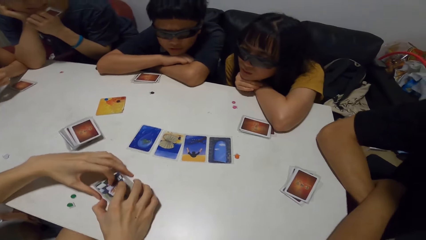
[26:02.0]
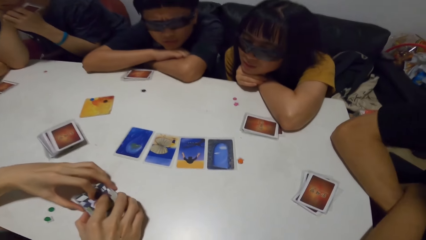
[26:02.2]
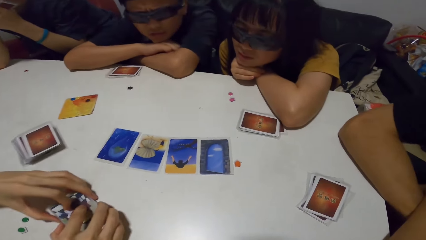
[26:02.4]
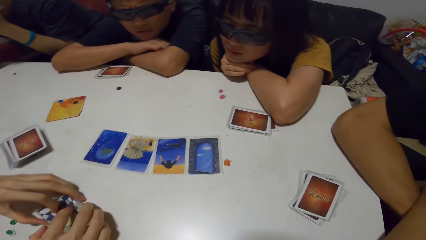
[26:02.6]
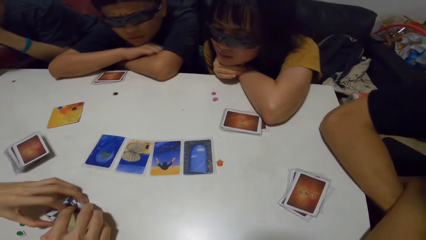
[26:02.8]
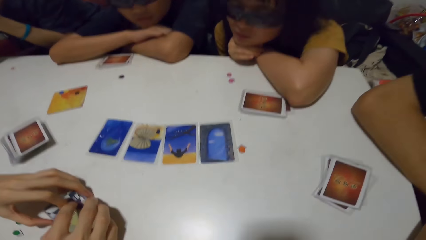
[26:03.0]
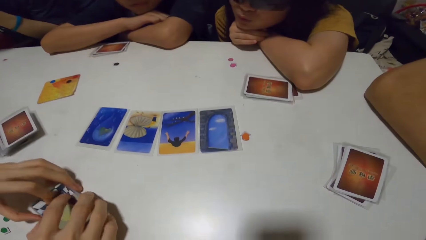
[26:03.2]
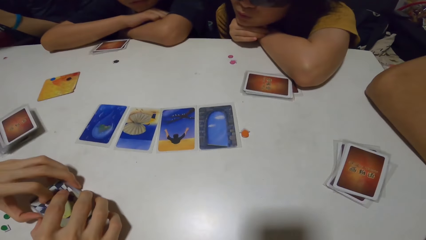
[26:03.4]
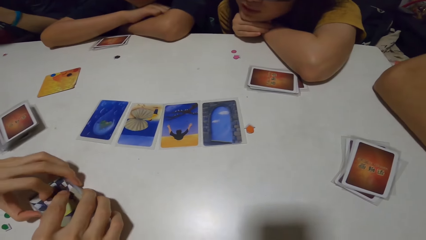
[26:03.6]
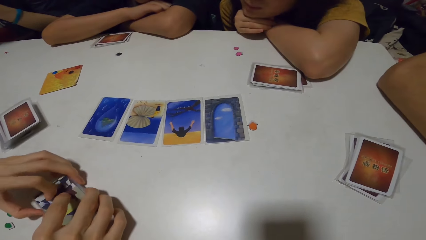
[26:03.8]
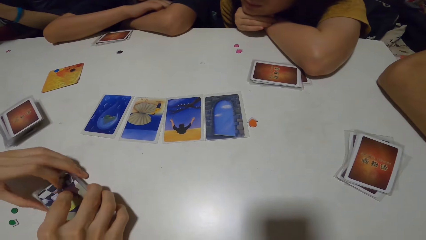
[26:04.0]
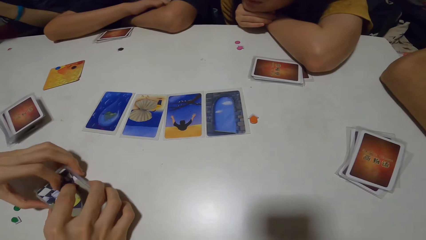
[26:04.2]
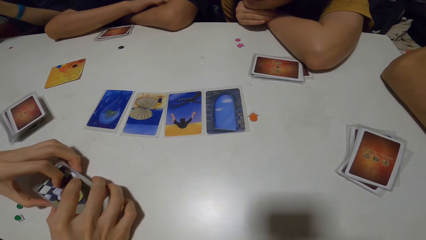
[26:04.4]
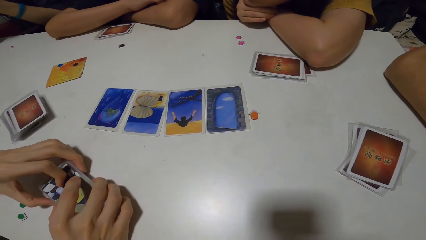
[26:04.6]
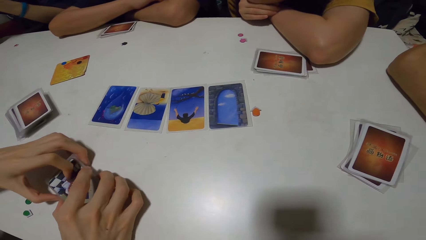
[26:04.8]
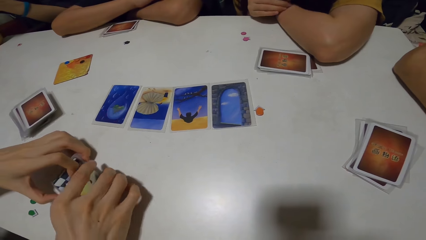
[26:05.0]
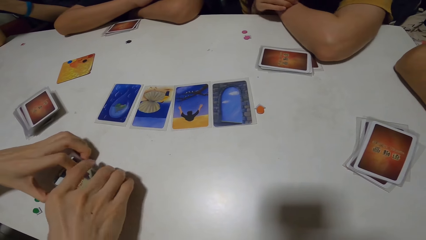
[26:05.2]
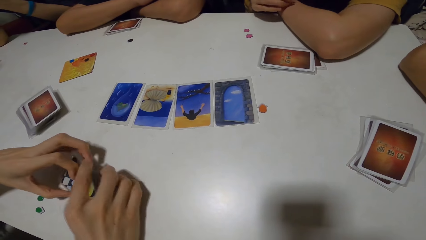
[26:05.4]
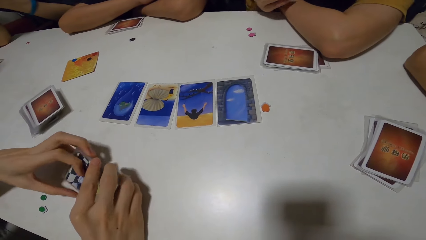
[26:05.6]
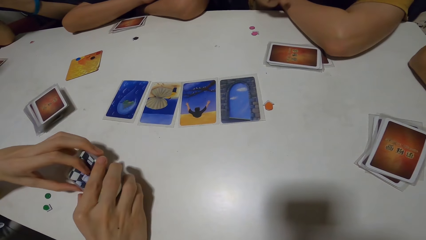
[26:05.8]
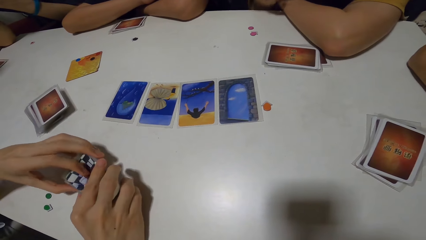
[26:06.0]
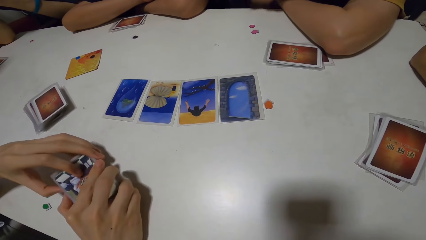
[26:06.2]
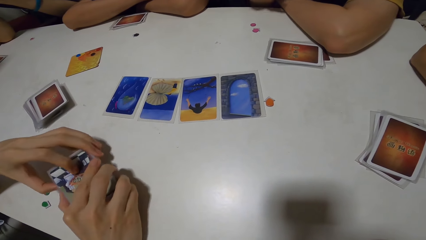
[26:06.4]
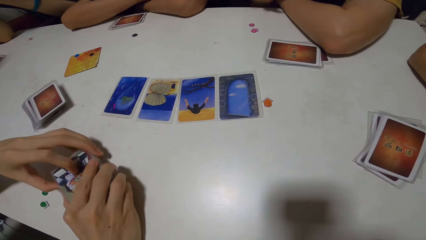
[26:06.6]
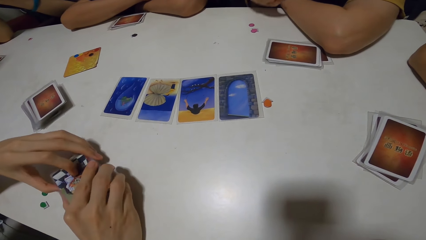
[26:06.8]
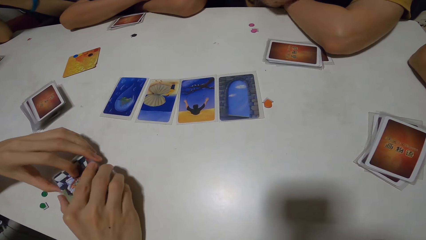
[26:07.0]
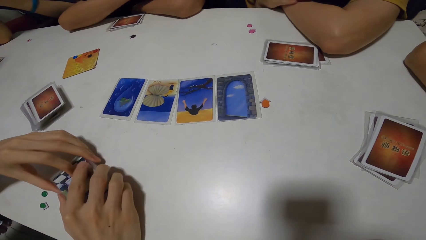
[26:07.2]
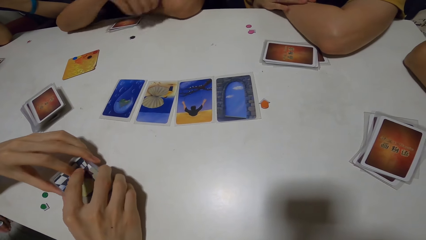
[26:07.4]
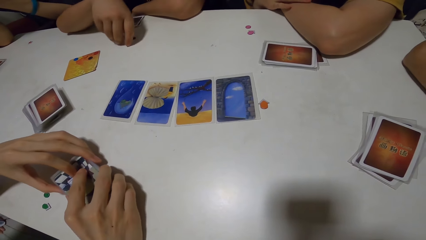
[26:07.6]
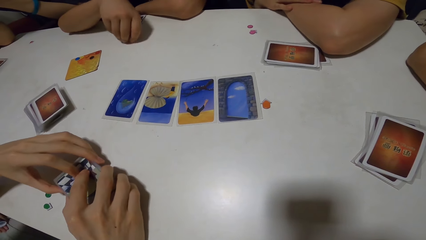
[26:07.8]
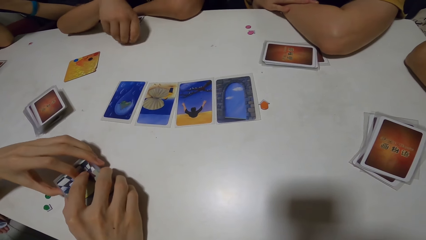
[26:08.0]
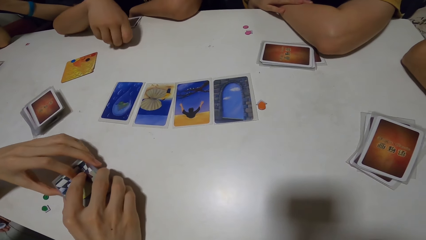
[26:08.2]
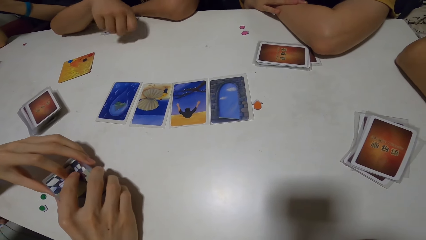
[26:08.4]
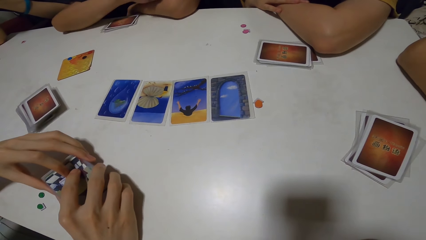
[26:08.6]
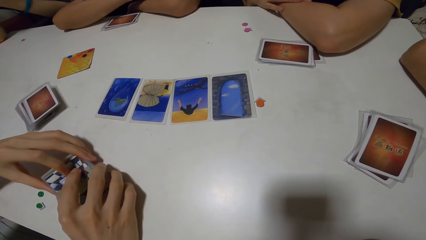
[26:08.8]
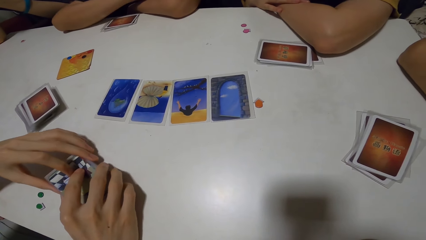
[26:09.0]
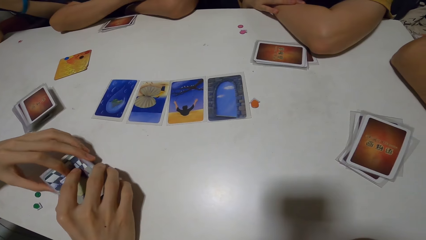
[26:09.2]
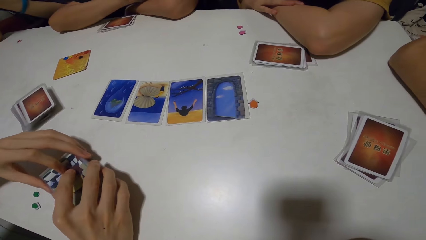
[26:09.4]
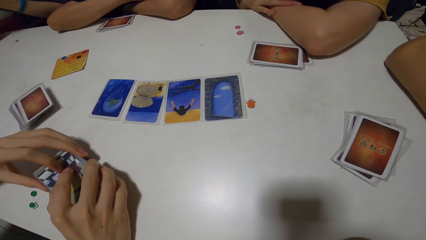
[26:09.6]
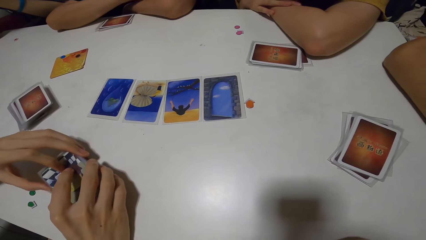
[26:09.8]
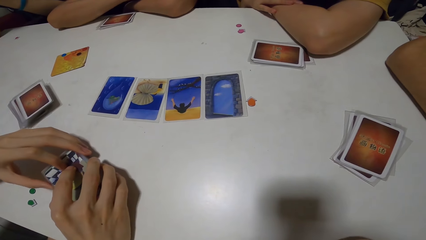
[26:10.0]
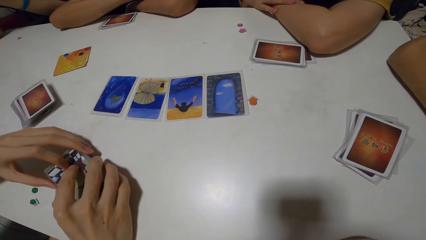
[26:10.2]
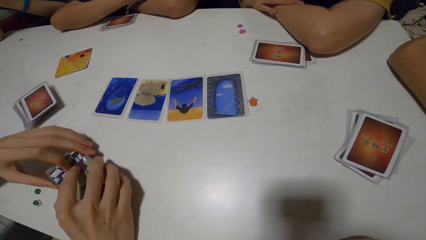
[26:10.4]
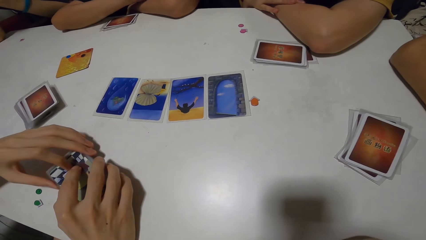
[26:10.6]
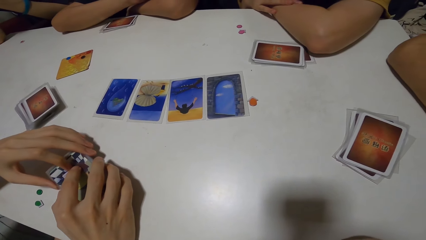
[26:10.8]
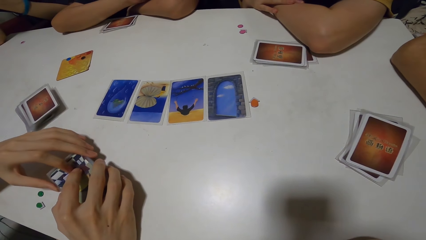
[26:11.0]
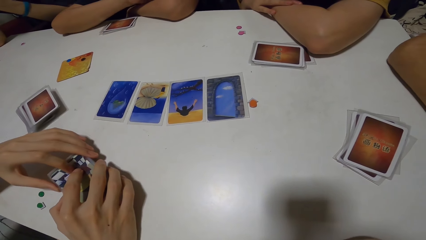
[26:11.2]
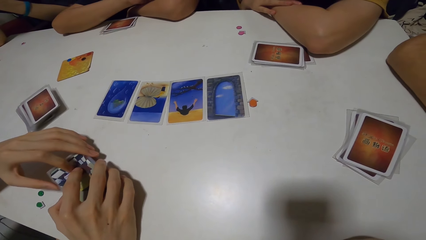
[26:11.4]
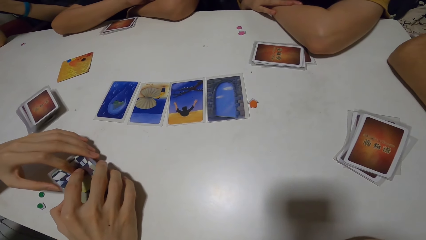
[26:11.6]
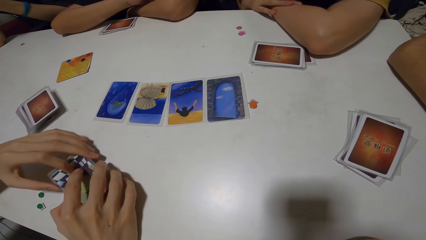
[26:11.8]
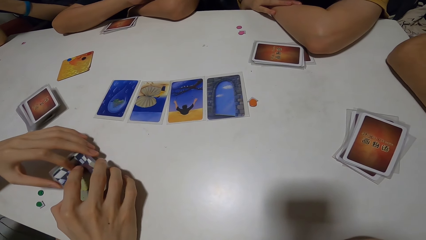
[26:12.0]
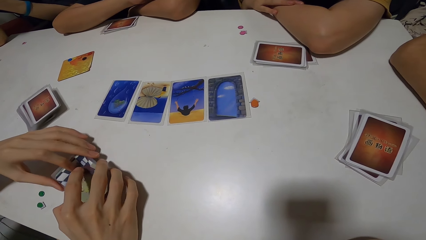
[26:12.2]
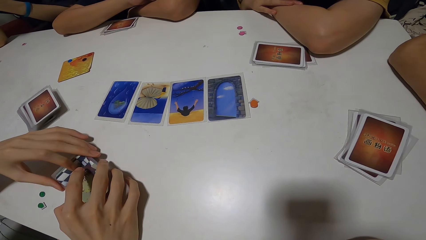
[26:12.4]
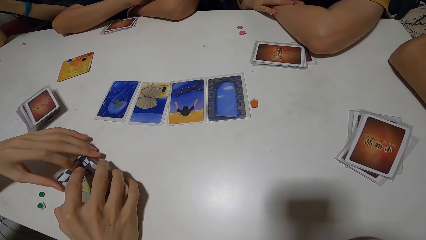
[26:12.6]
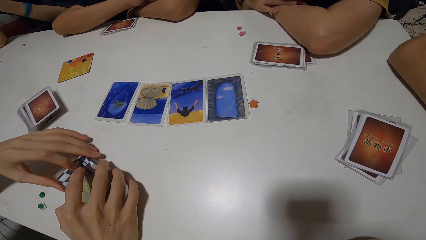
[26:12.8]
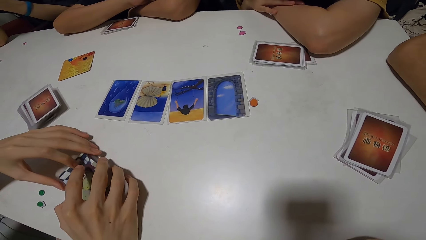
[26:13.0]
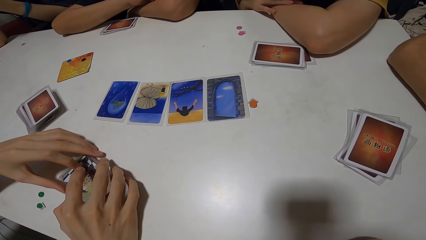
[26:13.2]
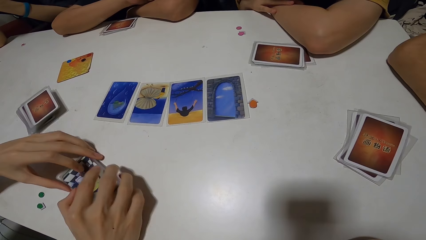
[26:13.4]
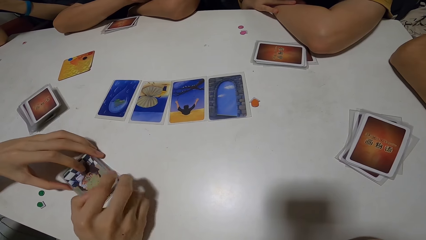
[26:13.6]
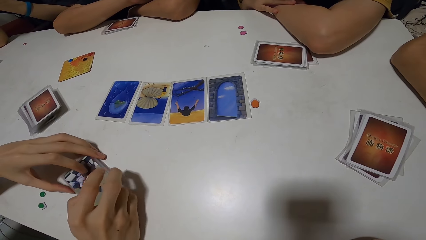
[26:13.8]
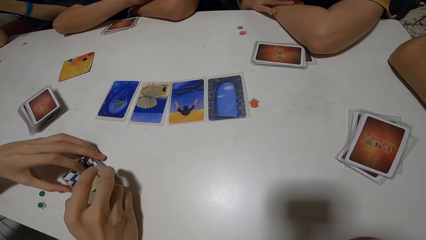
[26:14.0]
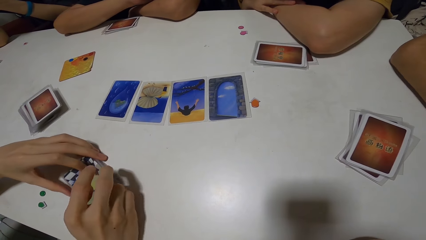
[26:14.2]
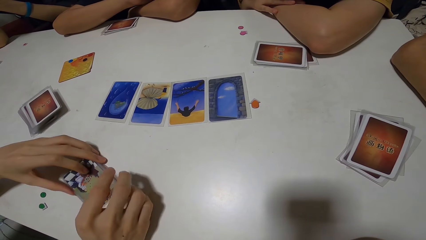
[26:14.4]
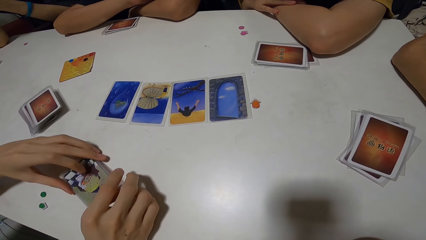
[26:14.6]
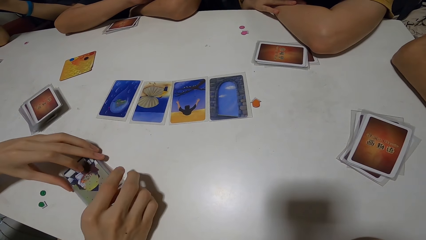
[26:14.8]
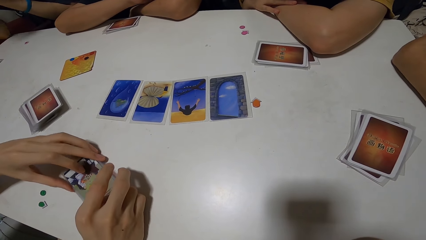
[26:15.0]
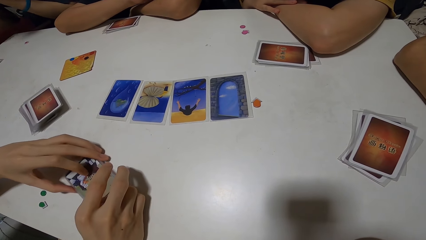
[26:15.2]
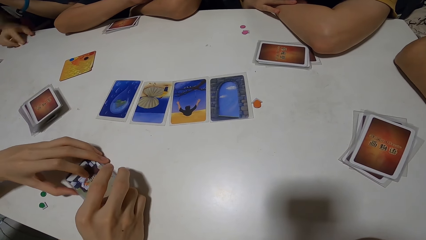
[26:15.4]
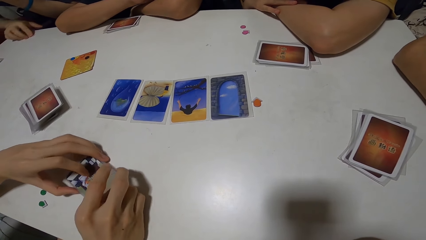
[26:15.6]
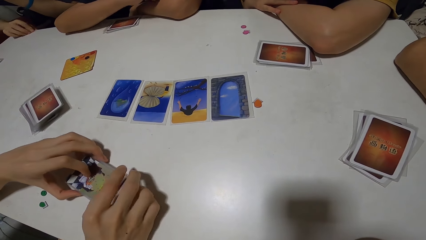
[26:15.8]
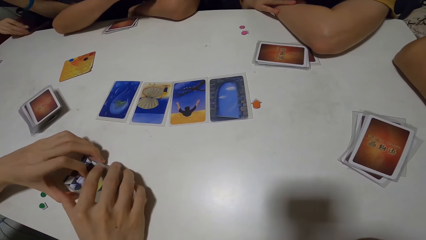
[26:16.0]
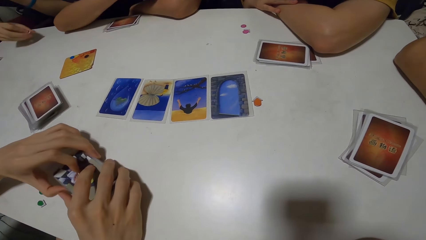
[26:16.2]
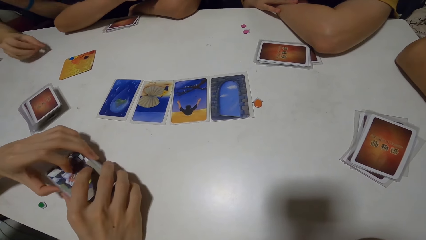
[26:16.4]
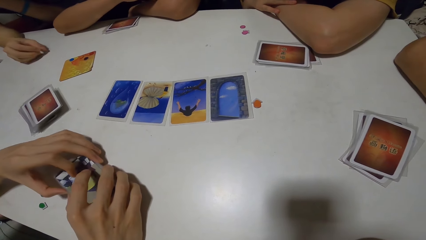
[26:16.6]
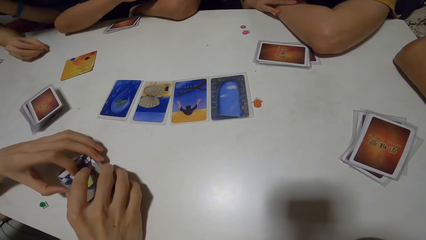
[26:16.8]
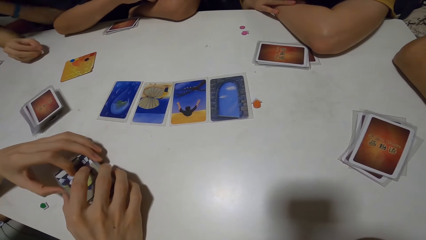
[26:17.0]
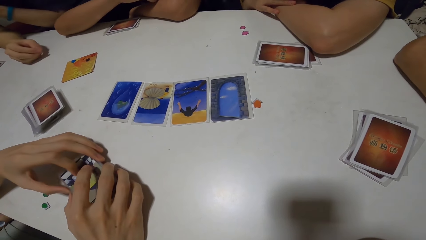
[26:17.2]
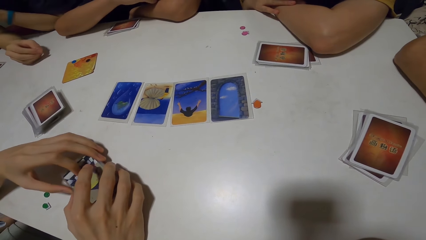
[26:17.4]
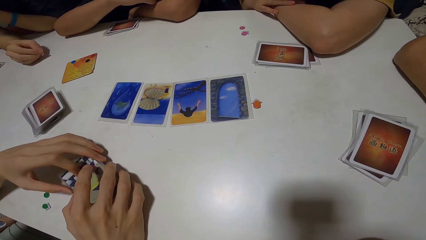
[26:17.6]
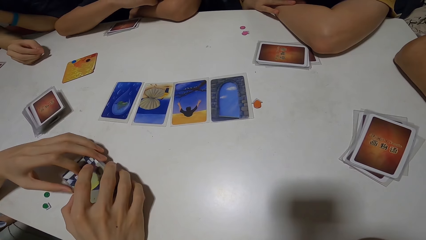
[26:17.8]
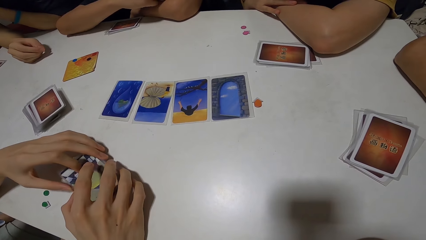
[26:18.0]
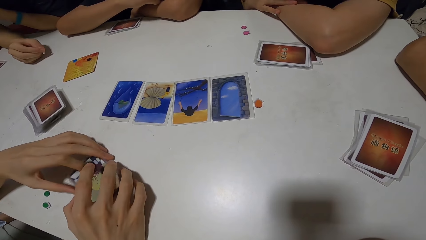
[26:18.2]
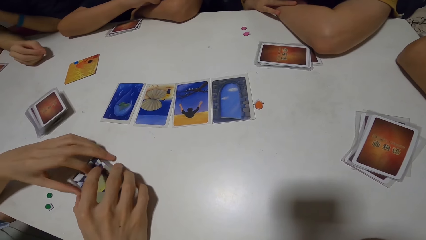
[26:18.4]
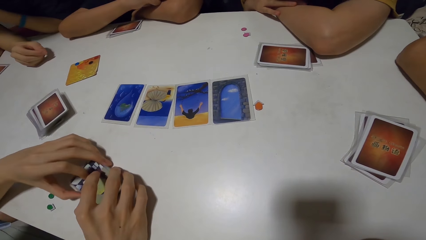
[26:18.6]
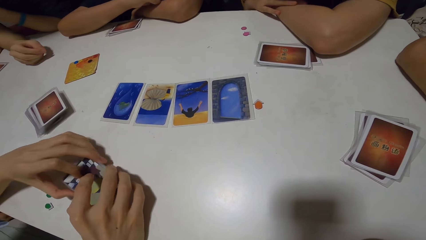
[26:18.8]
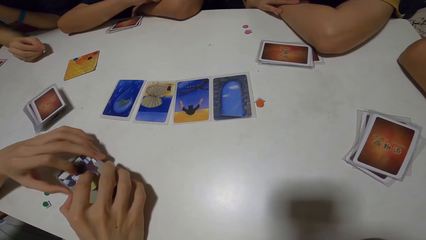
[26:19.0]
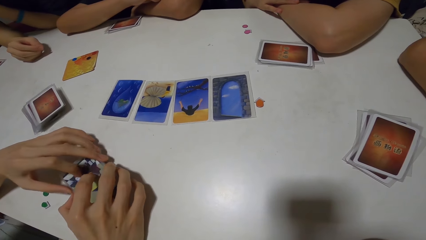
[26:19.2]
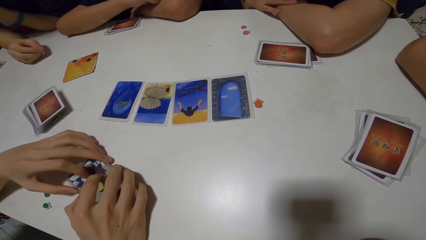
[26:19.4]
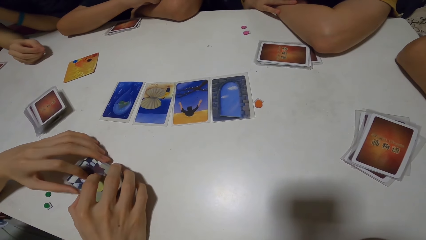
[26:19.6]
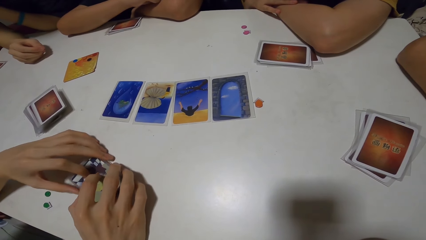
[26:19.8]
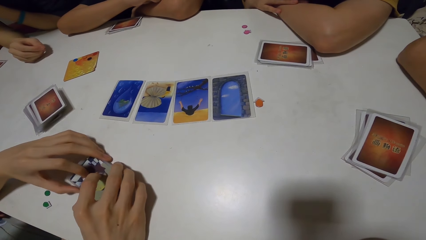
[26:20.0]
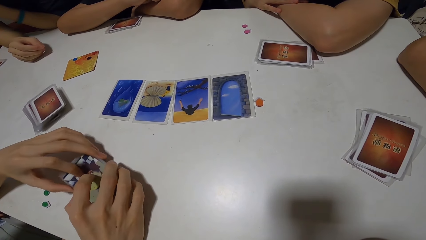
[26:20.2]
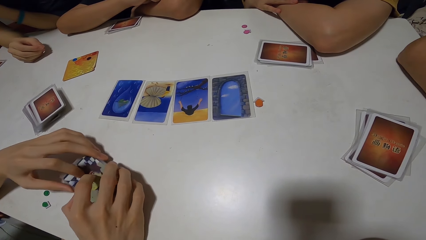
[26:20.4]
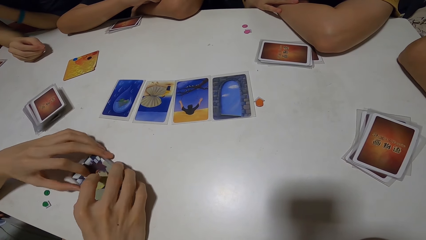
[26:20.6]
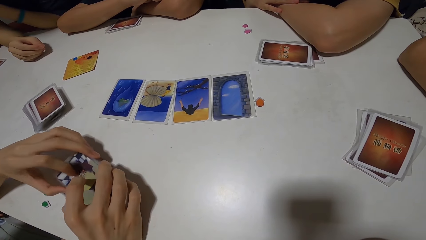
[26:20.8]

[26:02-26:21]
The camera wearer takes and arranges cards. A man takes a dice from the table with his left hand. Another man moves his cards on the table.
